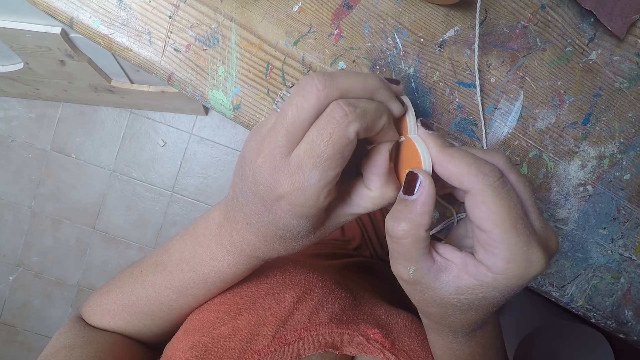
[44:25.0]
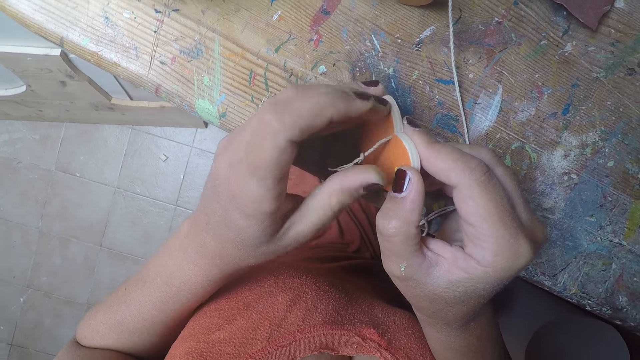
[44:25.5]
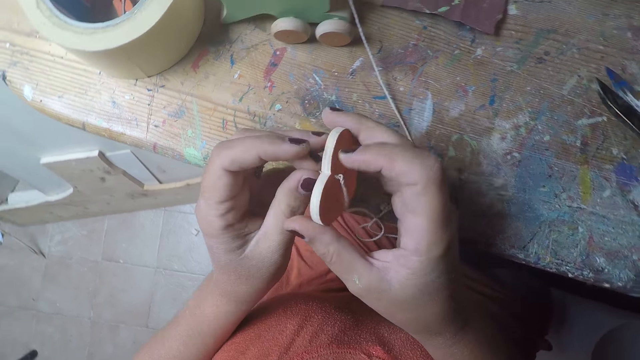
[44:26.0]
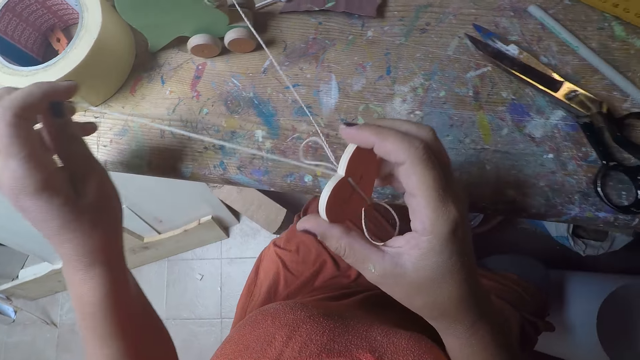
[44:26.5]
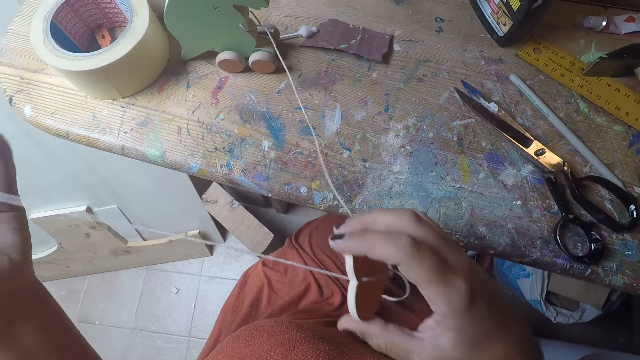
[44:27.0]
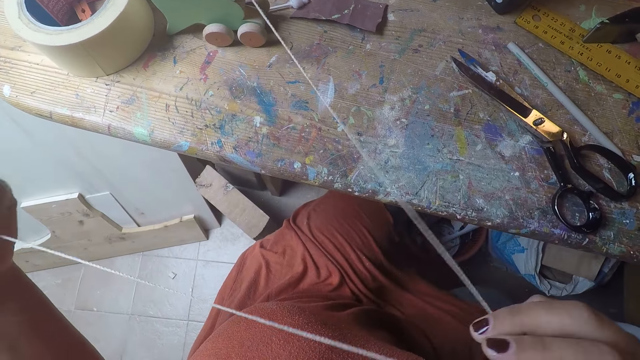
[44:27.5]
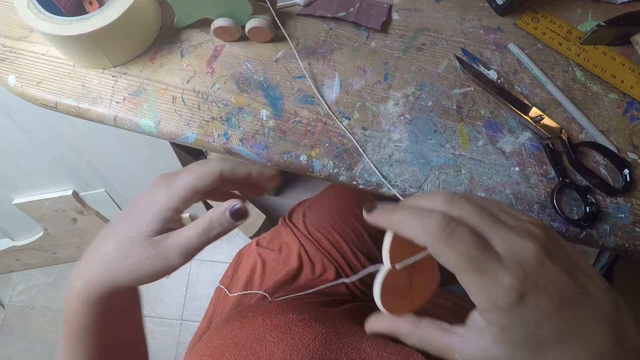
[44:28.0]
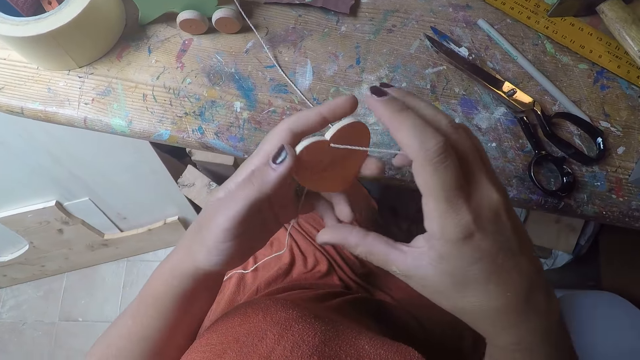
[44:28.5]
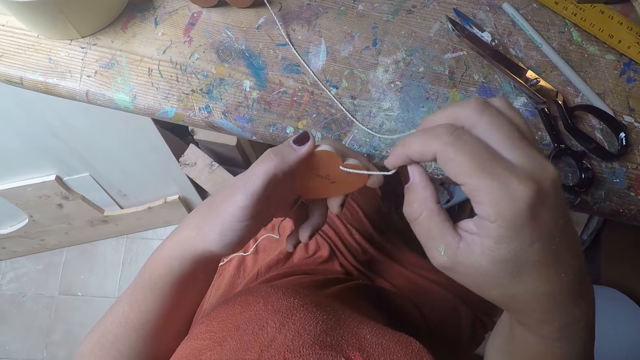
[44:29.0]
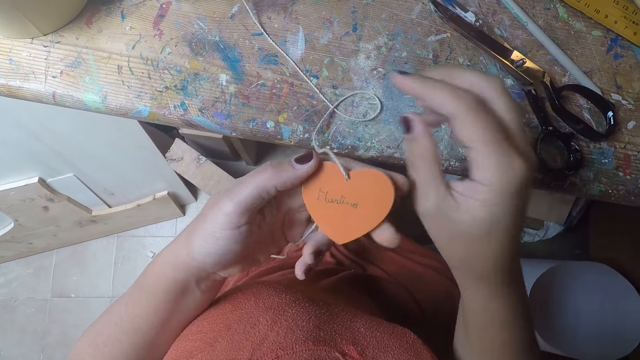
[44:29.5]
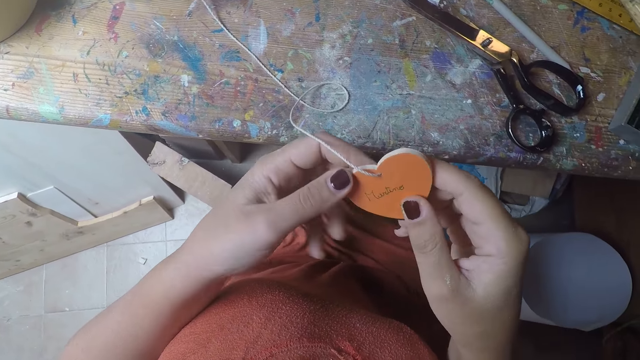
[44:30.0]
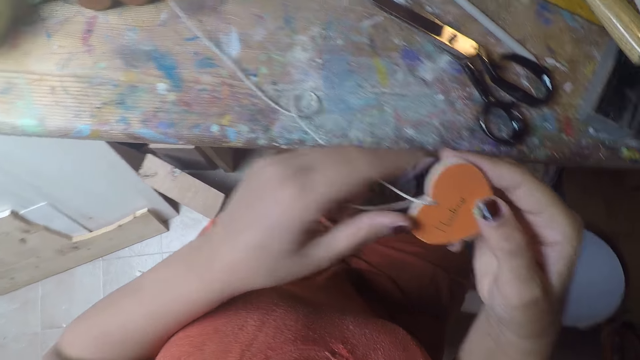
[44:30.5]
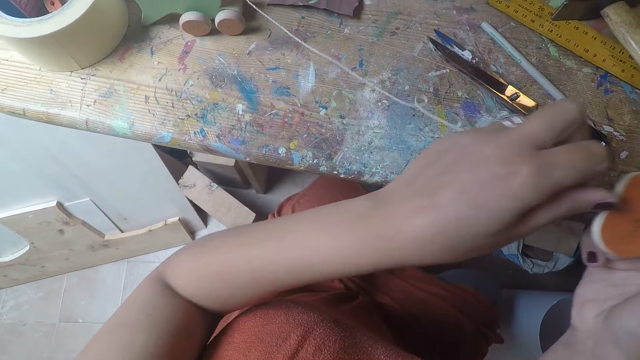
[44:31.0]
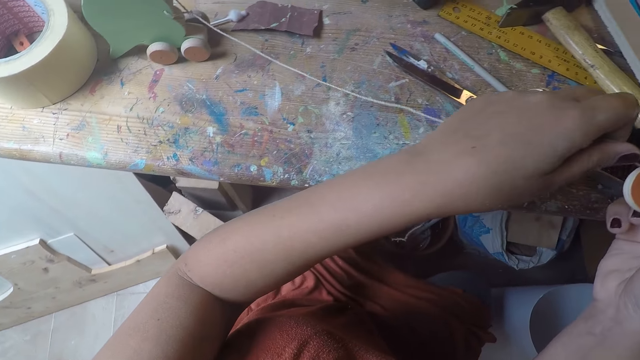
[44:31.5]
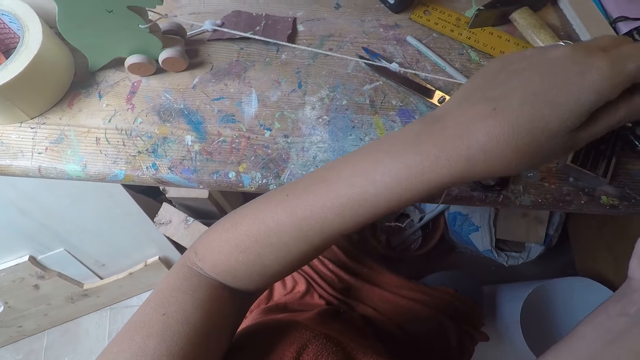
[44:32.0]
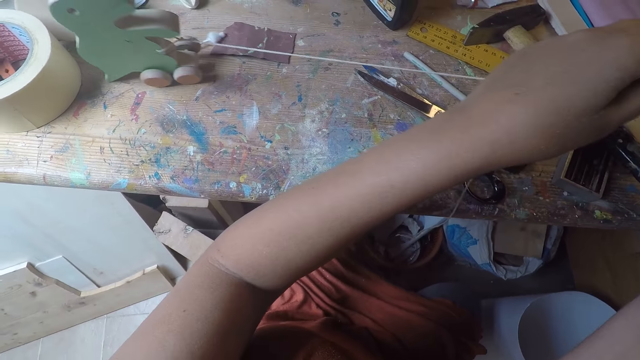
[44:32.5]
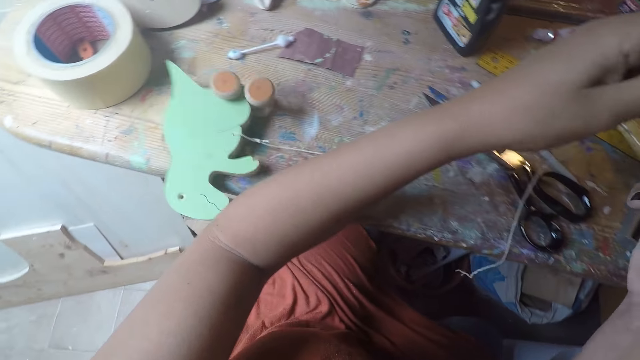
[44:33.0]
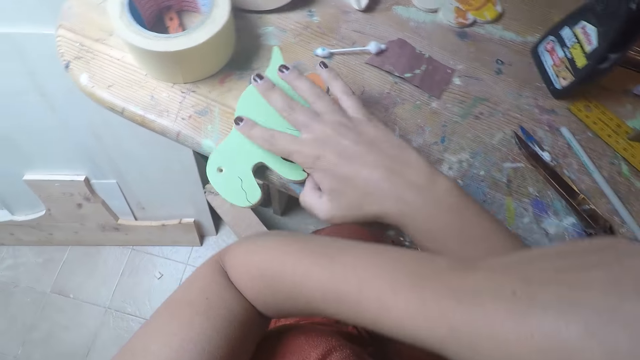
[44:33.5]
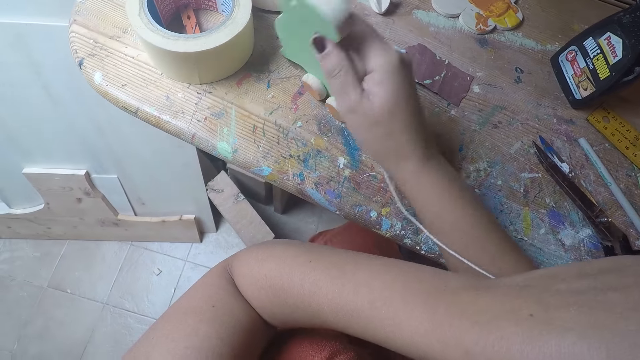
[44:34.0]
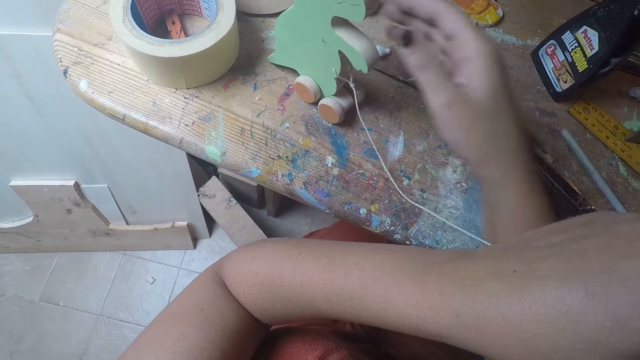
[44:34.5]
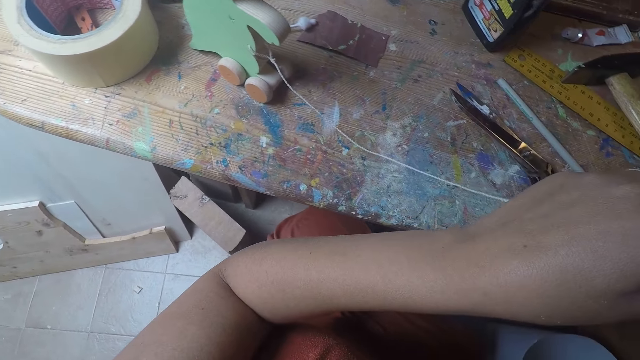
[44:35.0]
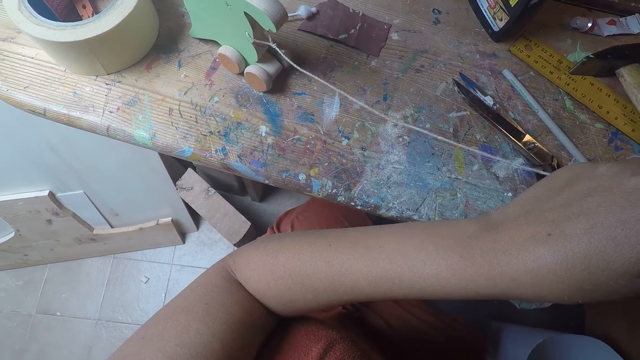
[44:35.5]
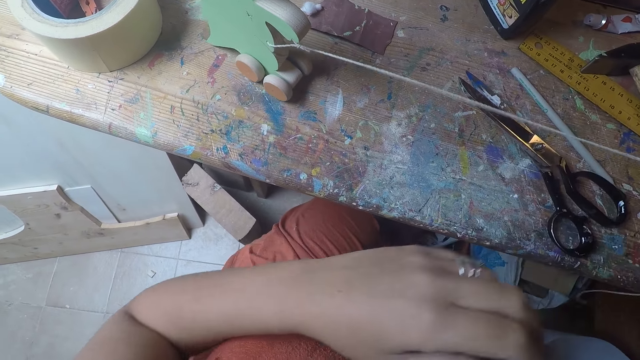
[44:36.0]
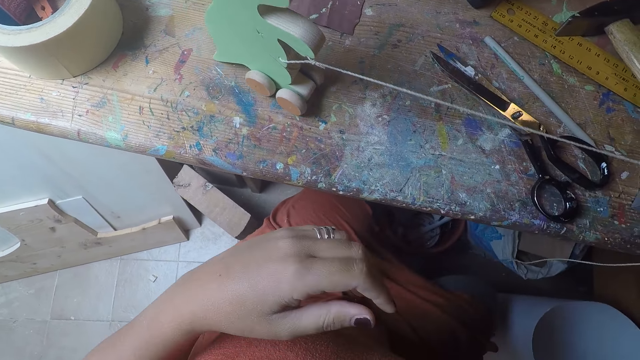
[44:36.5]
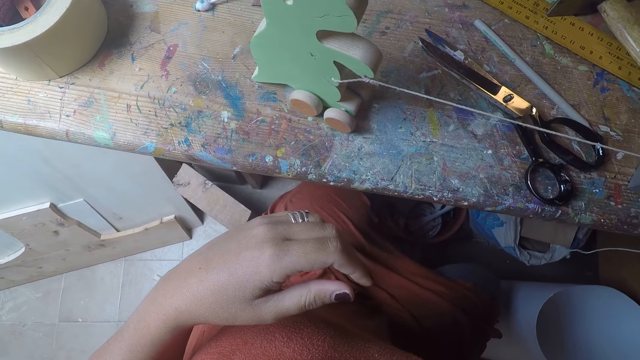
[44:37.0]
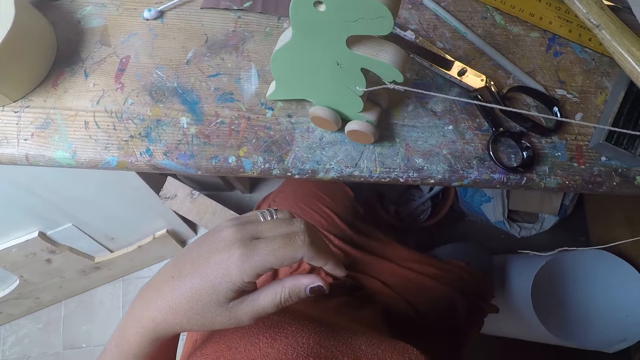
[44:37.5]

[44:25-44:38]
The camera wearer straightens a thread in a wood craft. She moves the craft toy sideways to her right. She pulls the wood craft on a table. She erects the craft toy on the table with her right hand. She pulls the craft toy with the twine string on the table with her right hand.

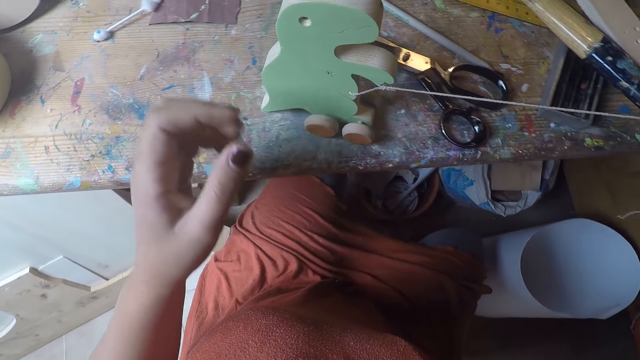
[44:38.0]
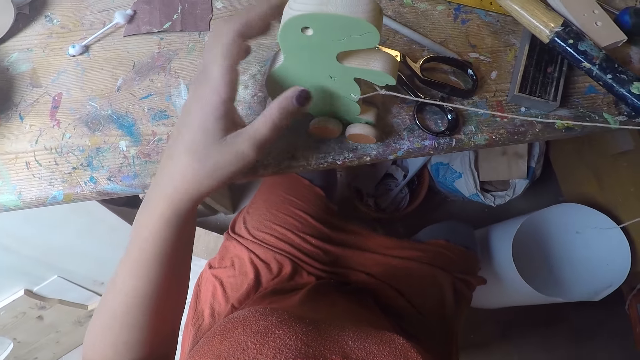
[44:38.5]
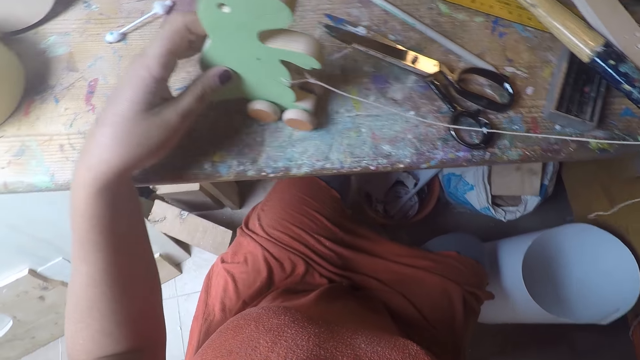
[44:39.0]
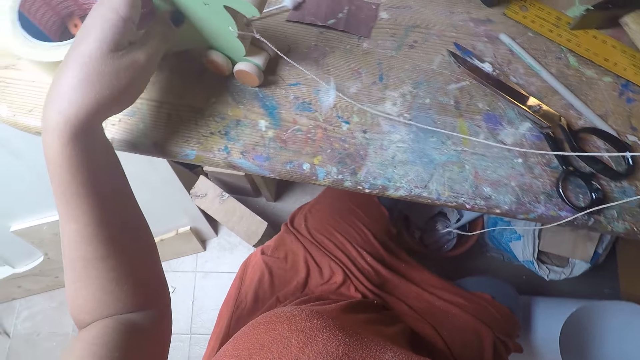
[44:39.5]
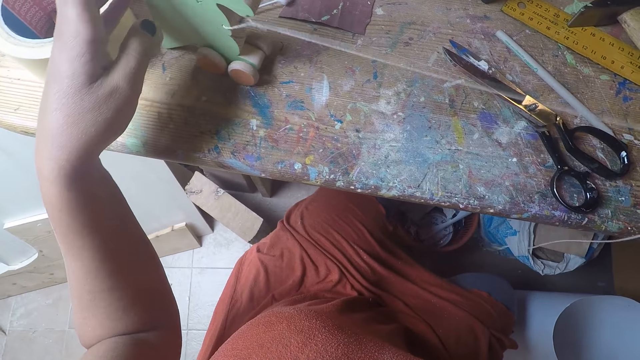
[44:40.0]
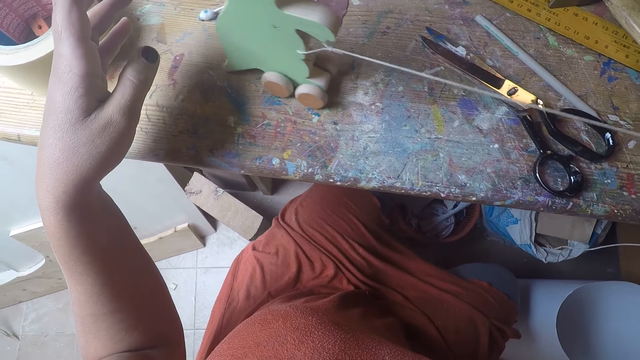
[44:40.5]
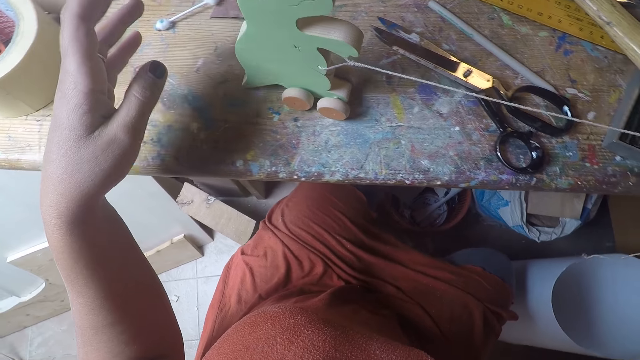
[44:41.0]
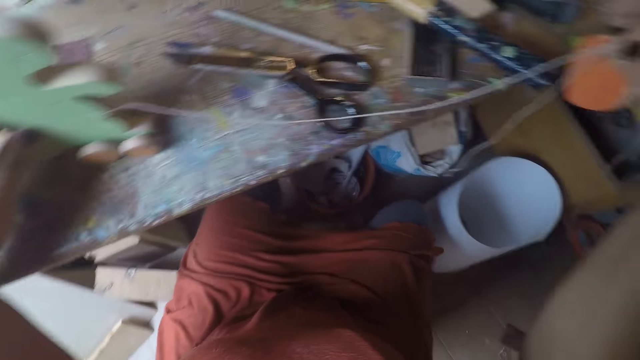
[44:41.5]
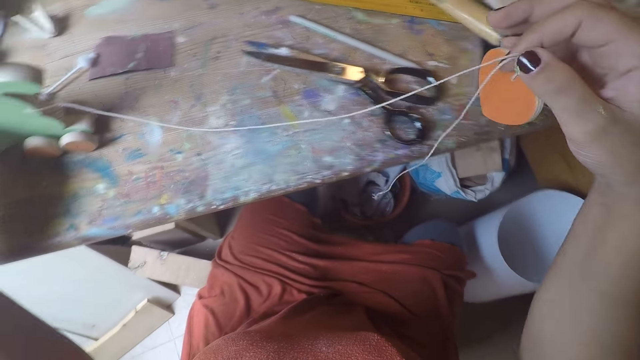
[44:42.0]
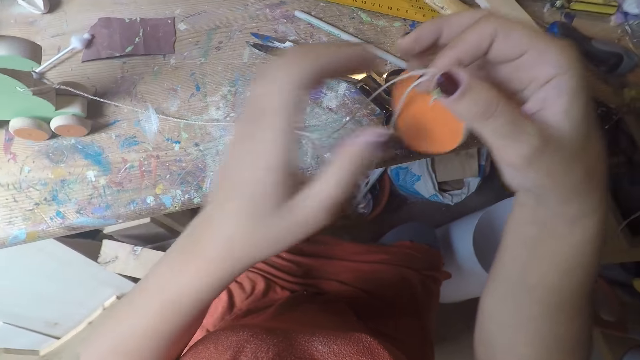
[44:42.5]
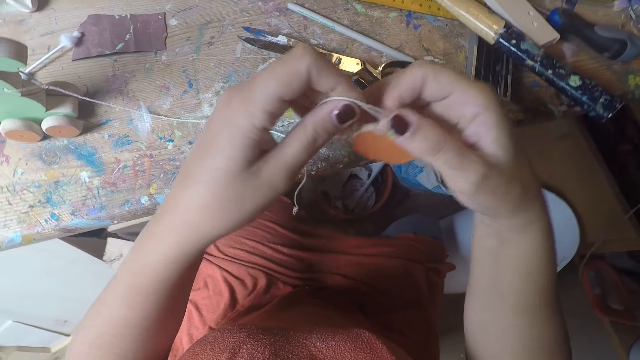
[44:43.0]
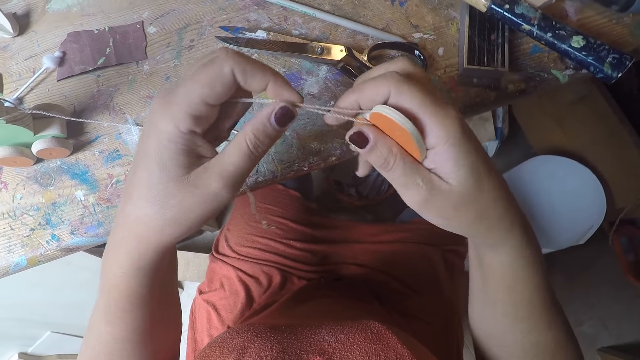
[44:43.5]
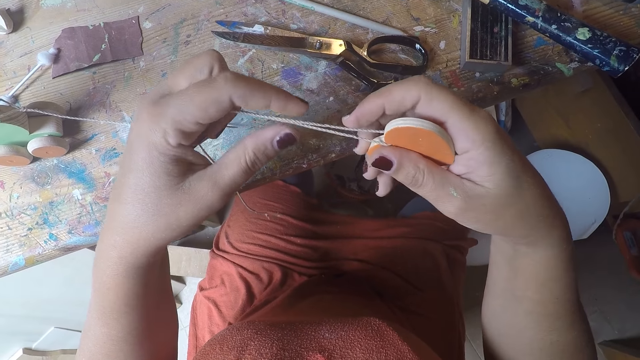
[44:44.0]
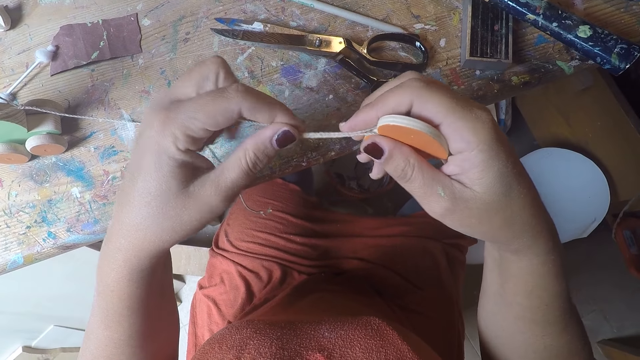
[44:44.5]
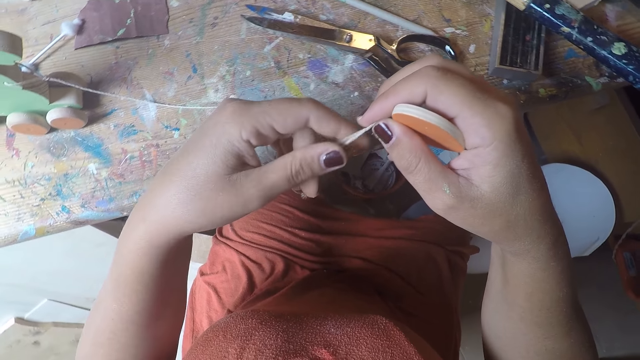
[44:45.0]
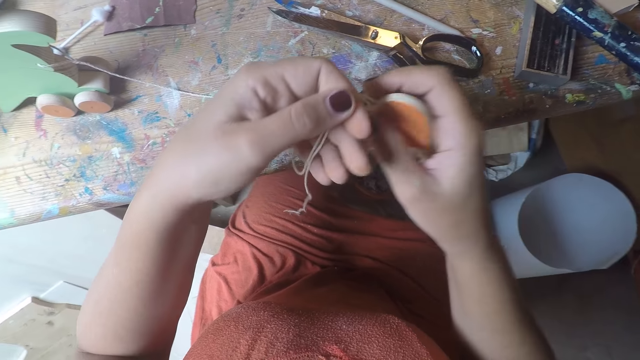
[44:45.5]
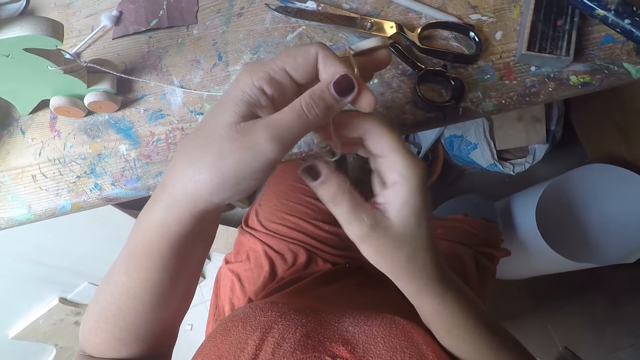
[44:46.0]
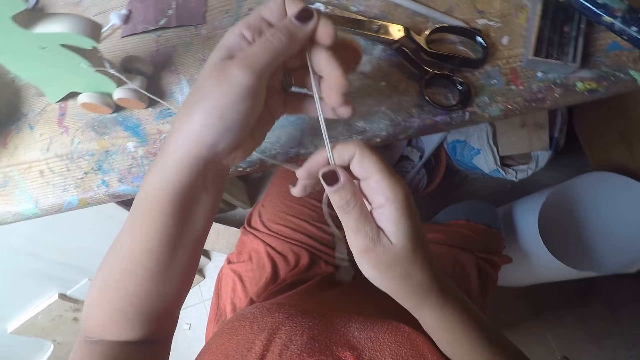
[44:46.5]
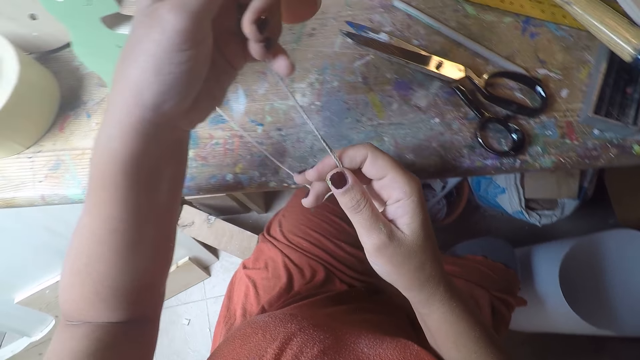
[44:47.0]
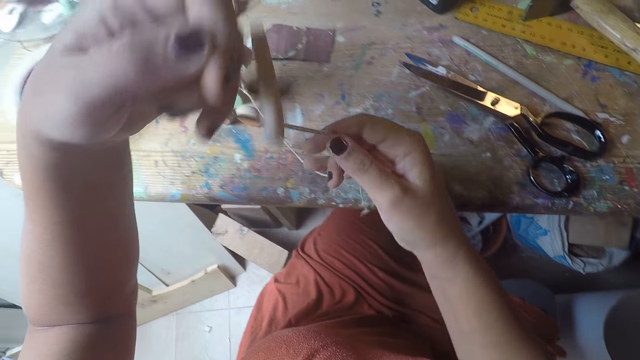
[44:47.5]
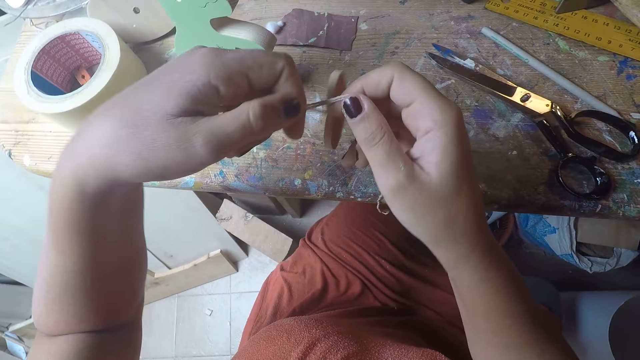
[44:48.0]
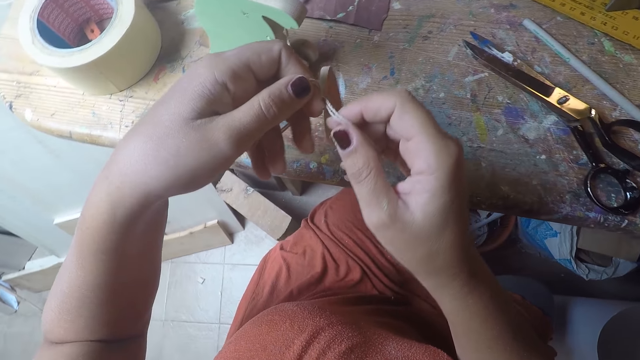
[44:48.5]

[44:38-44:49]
The camera wearer pulls the craft toy backwards on the table with her left hand. She pulls the craft toy with the twine string on the table with her right hand. She pulls the craft toy backwards on the table with her left hand. She knots the twine string.
